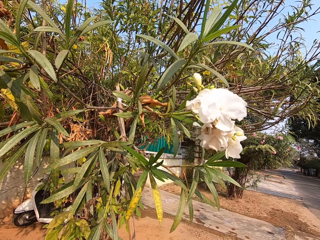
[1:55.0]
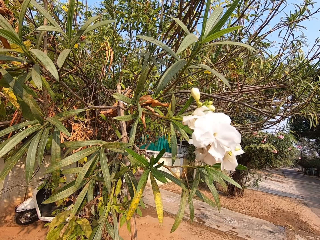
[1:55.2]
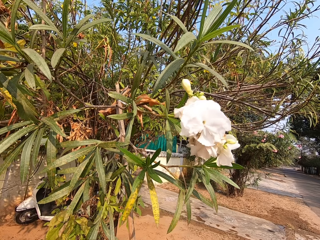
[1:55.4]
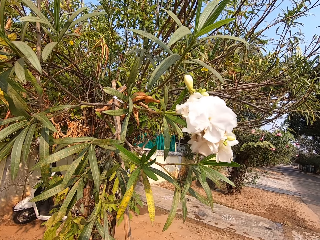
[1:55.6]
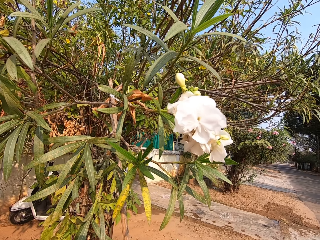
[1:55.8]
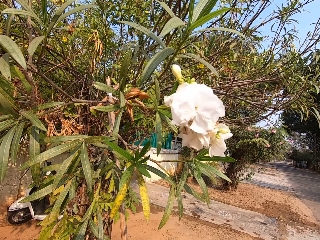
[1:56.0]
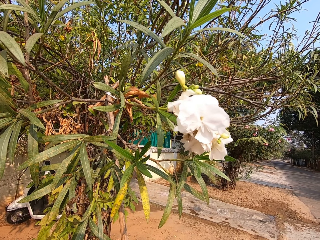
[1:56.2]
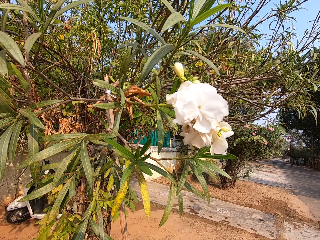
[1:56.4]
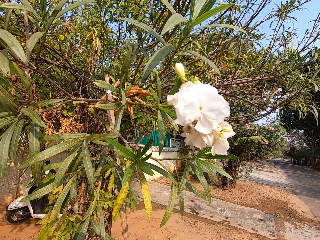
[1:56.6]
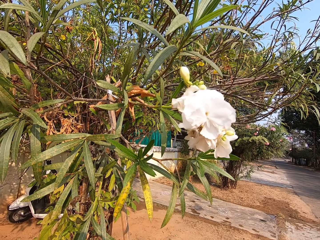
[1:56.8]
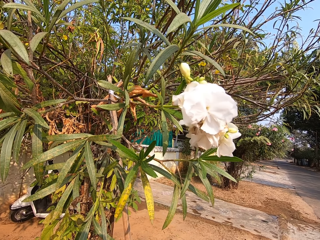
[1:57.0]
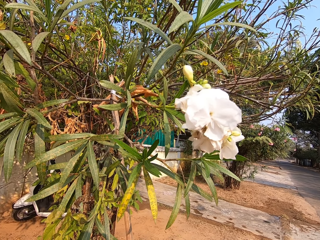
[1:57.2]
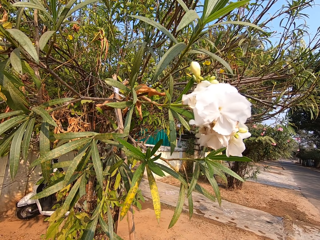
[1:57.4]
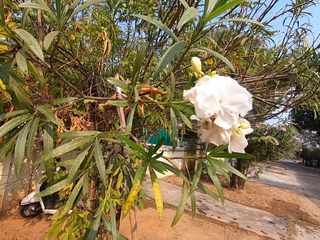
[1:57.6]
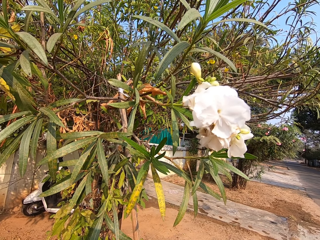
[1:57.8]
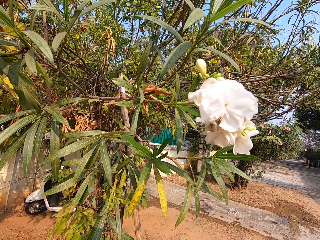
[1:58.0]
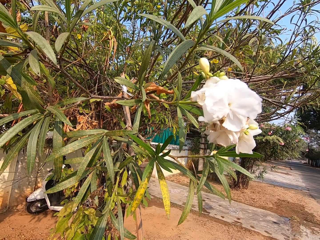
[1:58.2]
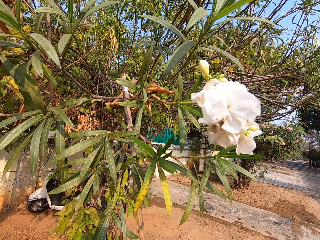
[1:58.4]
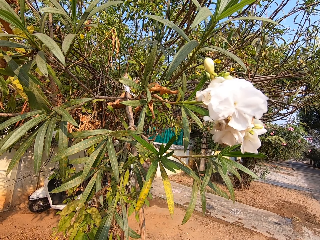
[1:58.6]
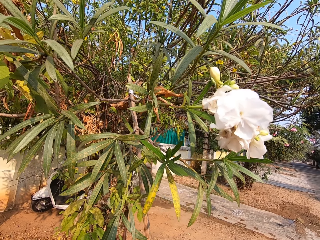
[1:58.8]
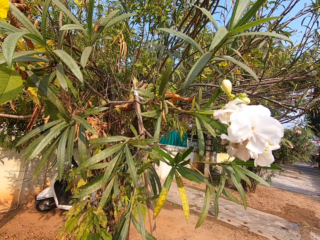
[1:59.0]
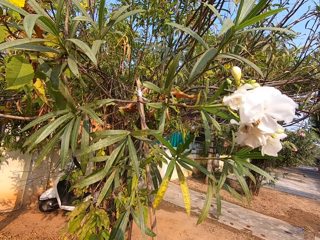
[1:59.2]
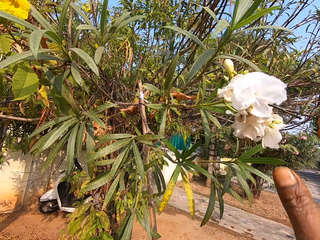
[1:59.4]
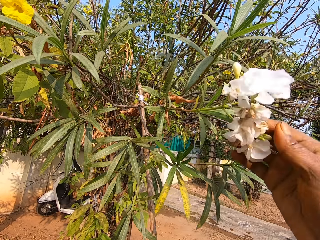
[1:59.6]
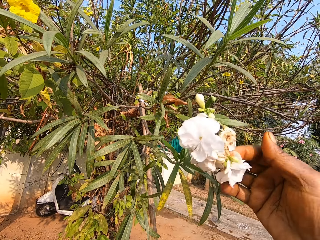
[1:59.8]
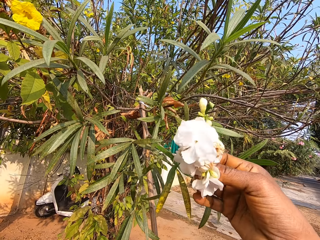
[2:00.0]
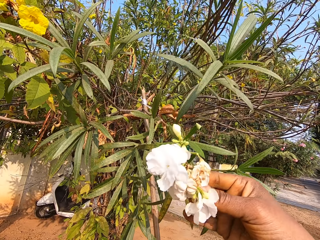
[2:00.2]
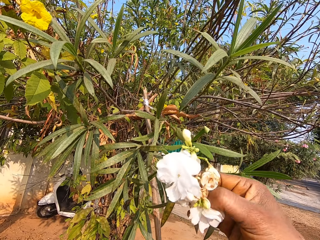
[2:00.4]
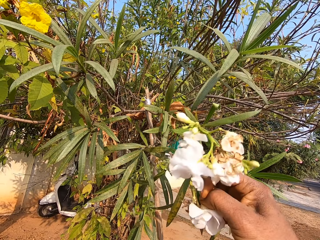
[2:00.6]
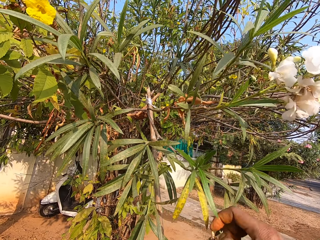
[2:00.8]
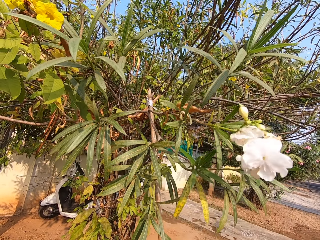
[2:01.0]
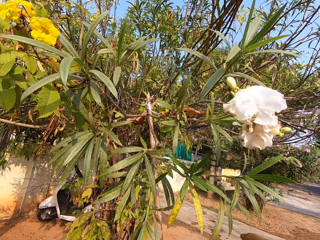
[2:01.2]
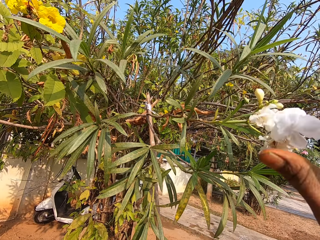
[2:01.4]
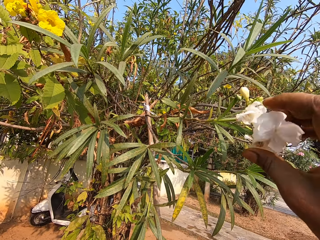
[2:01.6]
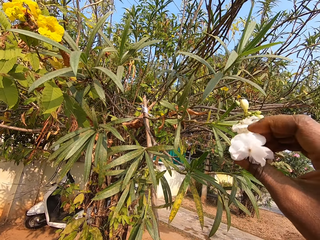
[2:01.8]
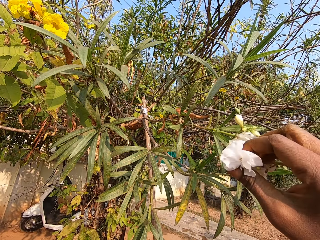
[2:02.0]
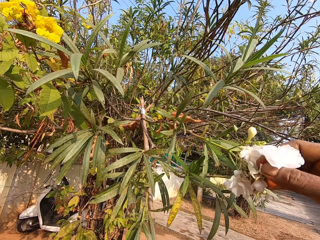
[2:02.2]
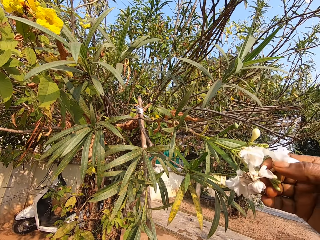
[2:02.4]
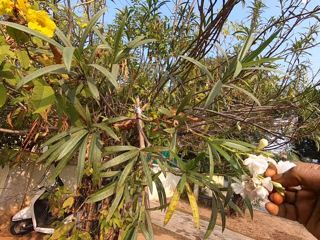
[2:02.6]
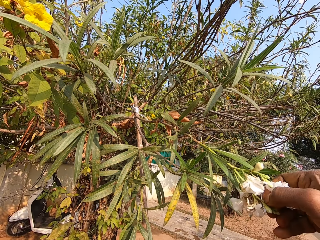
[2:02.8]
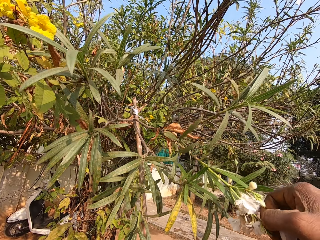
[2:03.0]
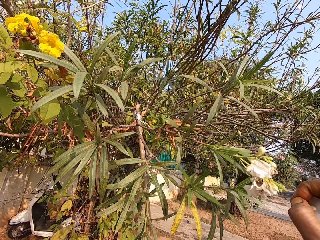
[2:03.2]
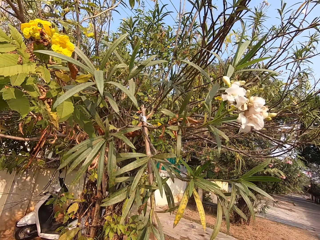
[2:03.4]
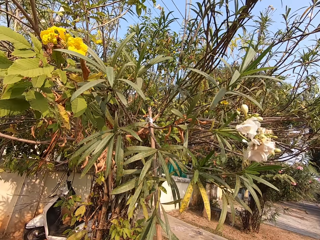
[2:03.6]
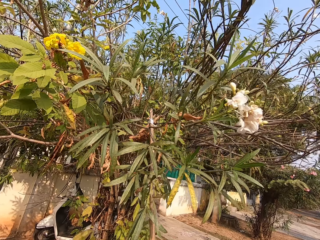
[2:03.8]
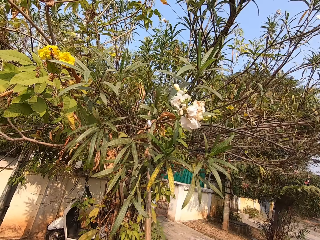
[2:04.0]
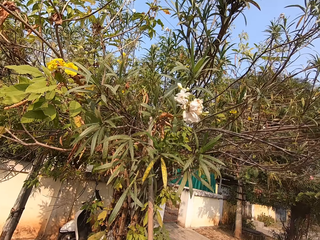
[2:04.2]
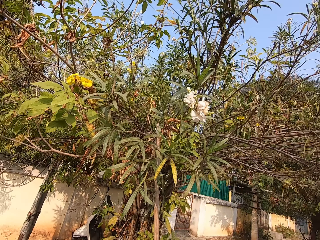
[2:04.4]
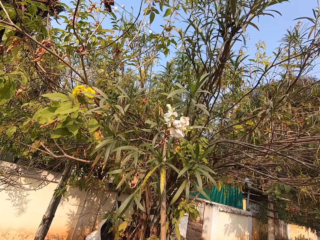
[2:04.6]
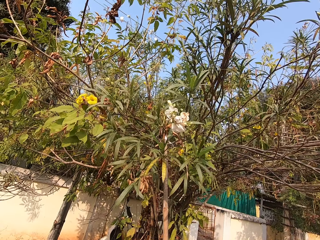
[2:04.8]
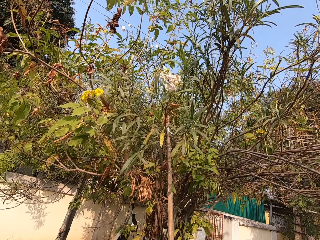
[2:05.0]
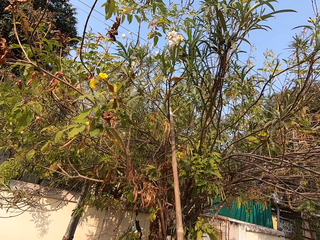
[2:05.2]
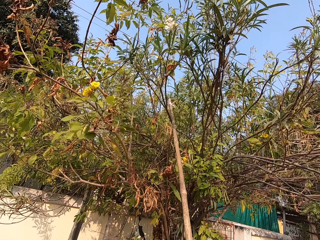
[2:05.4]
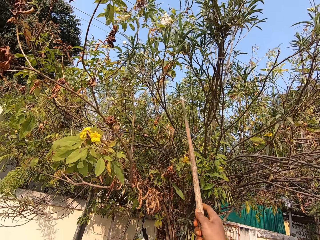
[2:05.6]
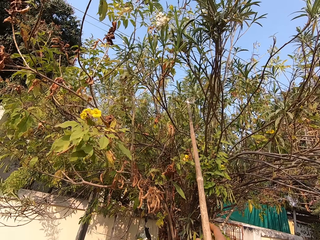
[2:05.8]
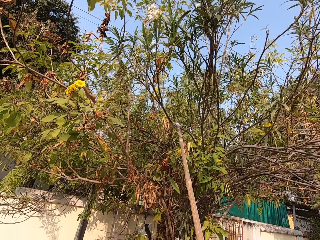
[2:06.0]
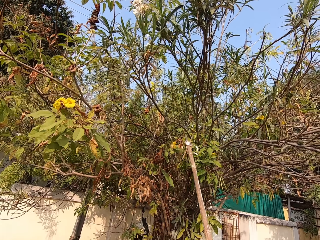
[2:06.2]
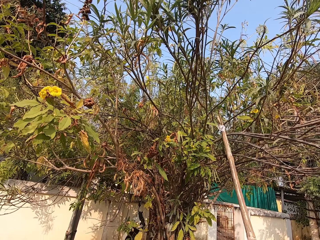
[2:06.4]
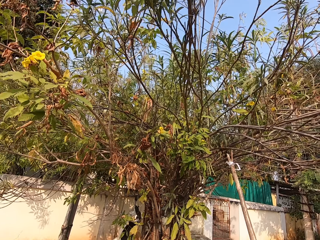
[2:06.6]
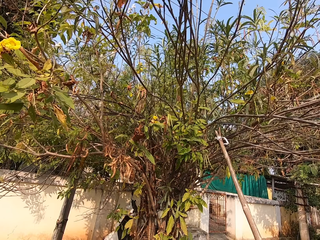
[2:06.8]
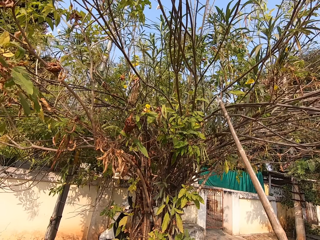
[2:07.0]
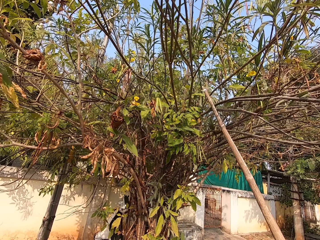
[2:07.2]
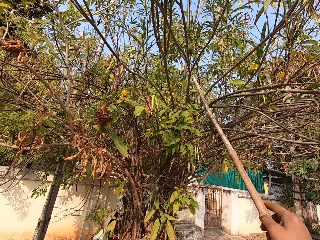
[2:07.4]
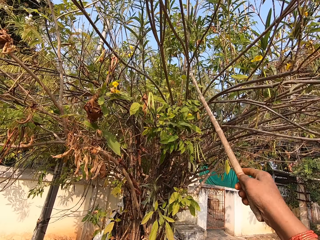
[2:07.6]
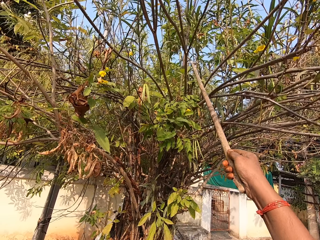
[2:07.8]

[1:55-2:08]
The camera wearer plucks flowers on the tree with his right hand. He does so again. He removes the rod from the branch of the tree with his right hand.

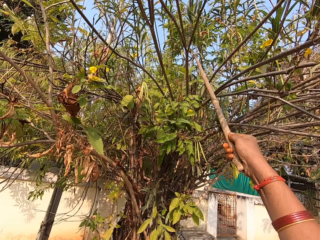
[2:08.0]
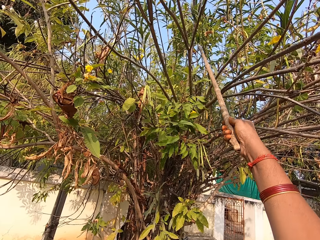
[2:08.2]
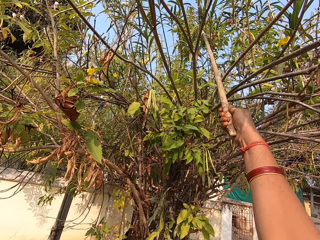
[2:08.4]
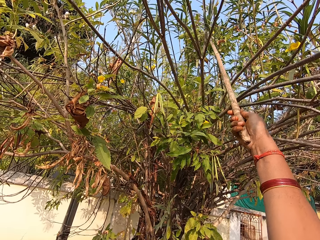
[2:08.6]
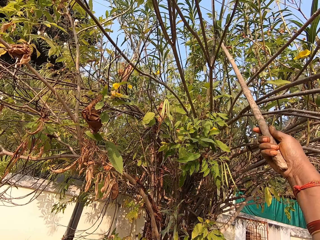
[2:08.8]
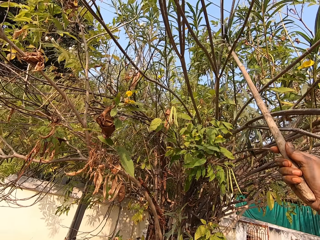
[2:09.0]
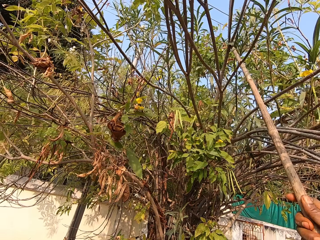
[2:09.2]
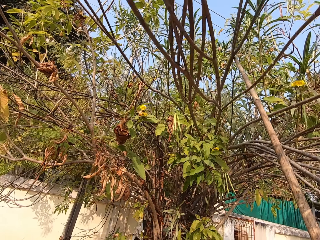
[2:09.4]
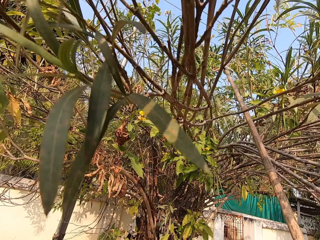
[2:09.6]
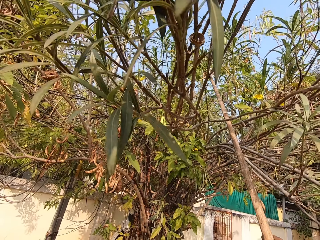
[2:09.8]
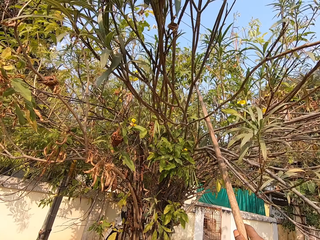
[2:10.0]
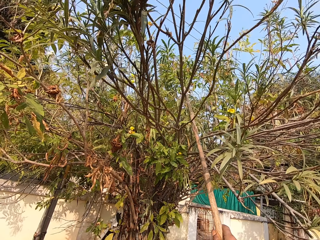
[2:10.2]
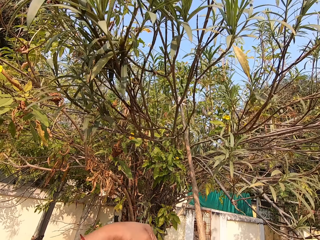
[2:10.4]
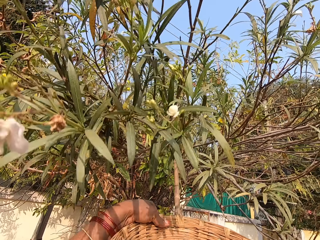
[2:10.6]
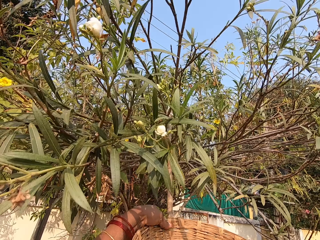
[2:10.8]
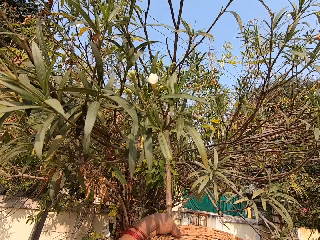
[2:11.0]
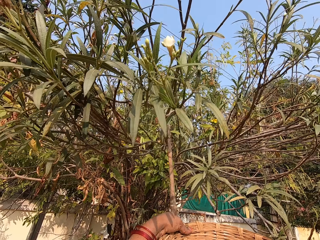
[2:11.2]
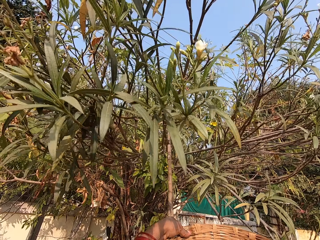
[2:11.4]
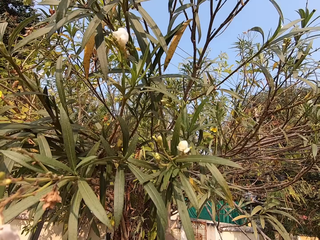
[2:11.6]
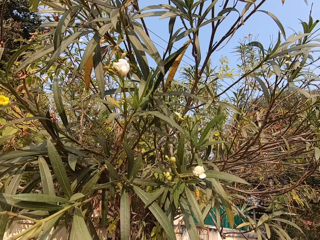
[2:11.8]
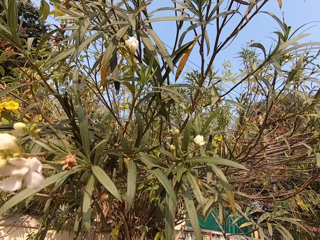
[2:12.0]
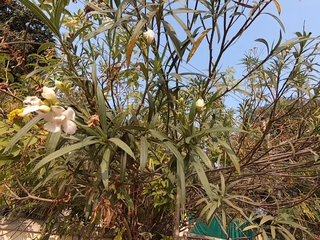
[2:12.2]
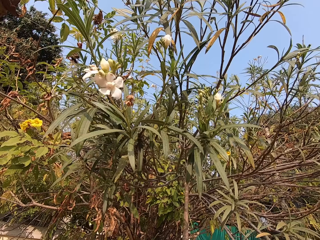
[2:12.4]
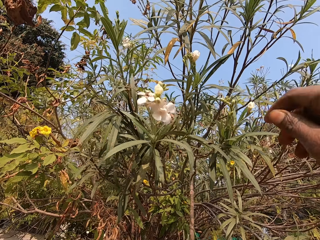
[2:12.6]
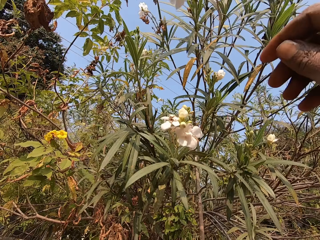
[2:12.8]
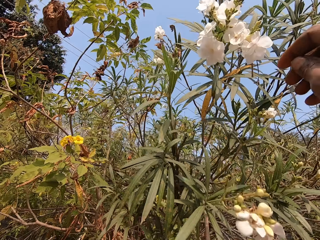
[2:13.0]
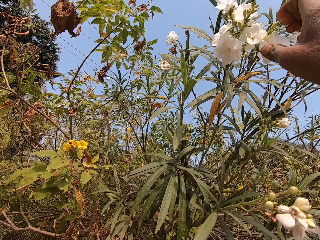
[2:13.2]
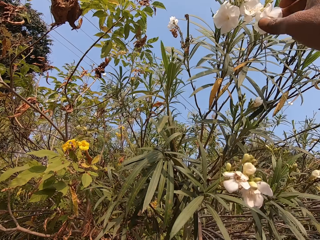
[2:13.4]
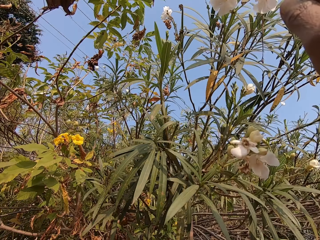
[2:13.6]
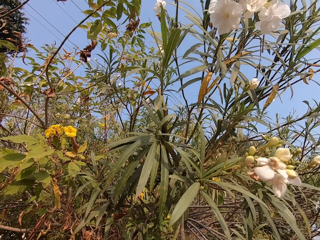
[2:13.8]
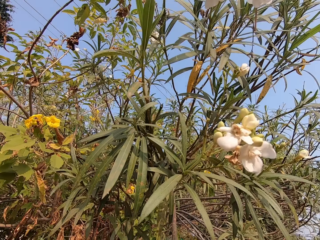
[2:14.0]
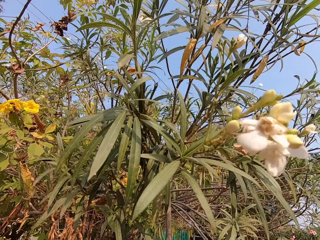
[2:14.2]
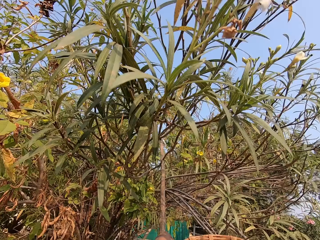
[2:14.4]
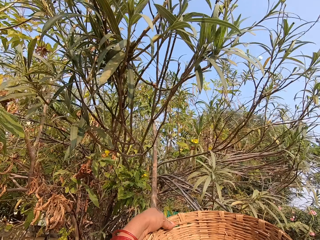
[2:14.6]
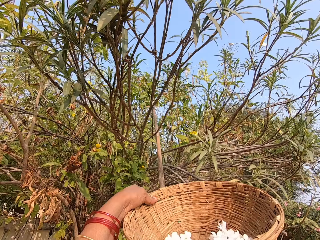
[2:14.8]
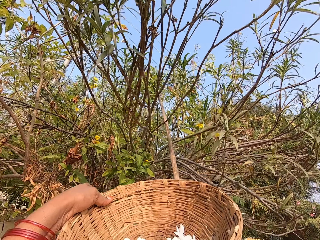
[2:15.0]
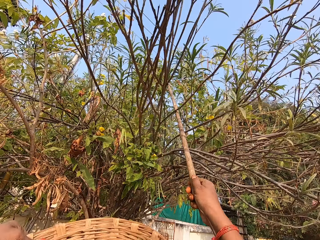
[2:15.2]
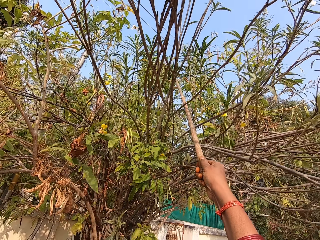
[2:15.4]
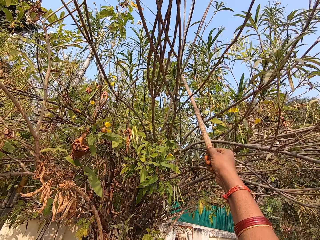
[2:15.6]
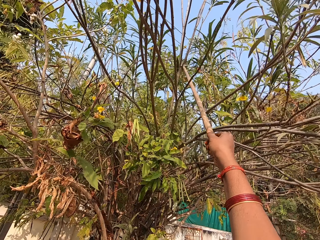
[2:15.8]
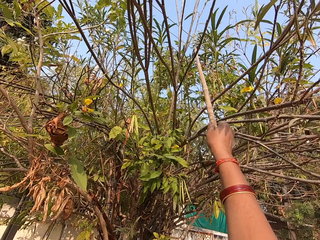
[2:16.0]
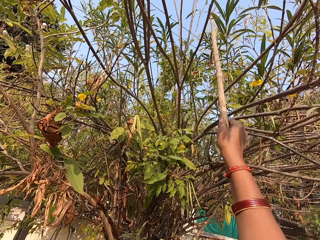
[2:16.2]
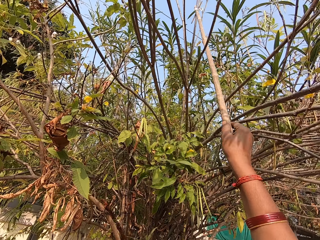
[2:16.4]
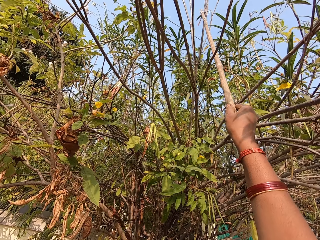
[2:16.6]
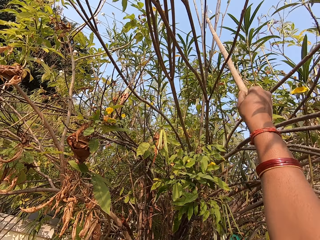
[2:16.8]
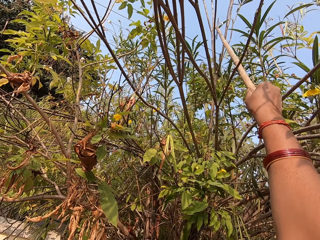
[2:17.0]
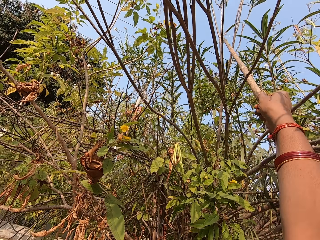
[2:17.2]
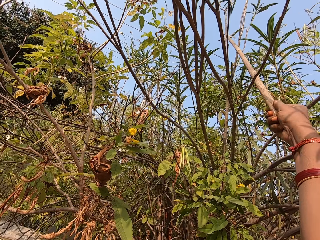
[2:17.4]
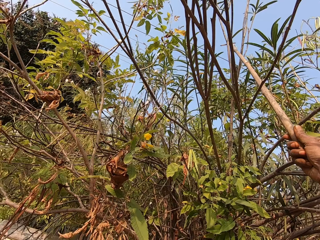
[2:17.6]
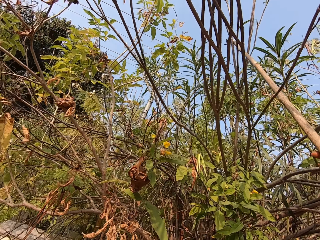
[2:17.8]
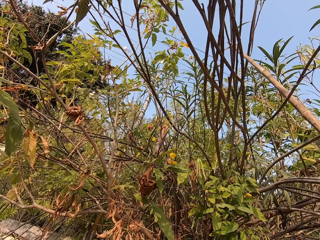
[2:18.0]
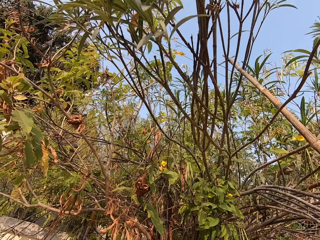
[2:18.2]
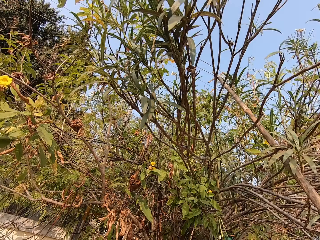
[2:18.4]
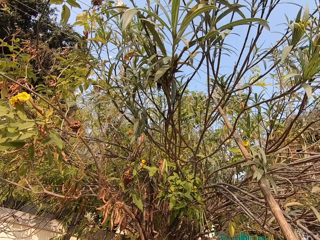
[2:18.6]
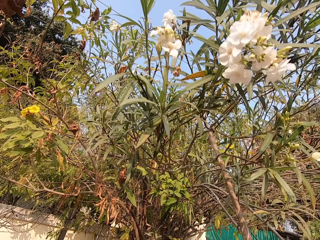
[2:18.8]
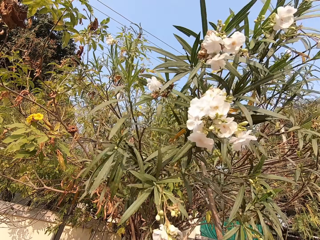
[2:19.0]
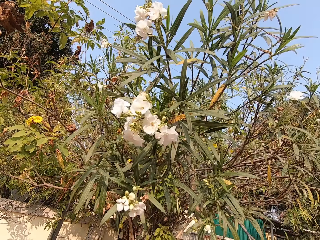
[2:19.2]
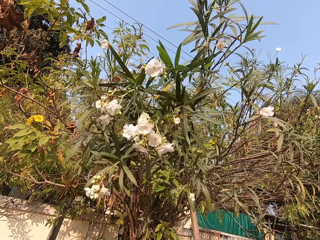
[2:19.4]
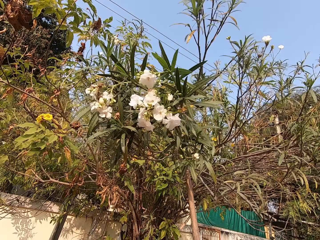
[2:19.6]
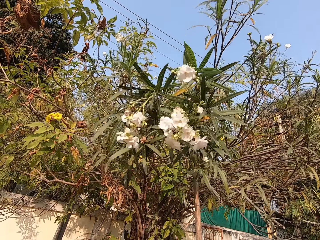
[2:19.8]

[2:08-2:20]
The camera wearer pulls the branch of a tree with the rod in his right hand. He slides the branch. He holds the basket in his left hand. He removes the rod from the branch of the tree with his right hand. He pulls the branch of the tree with the rod in his right hand.
